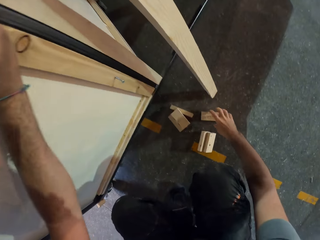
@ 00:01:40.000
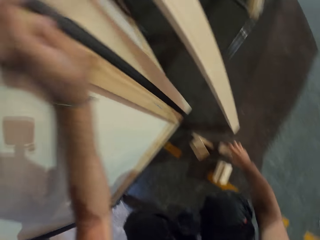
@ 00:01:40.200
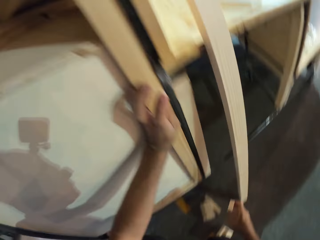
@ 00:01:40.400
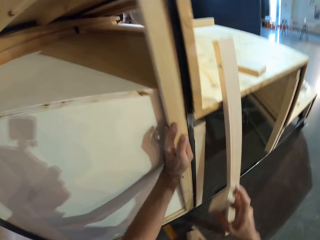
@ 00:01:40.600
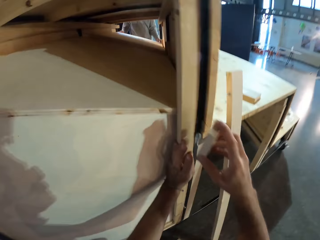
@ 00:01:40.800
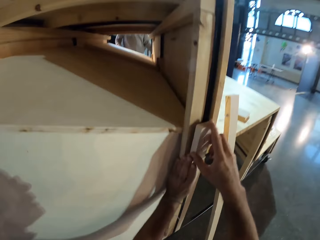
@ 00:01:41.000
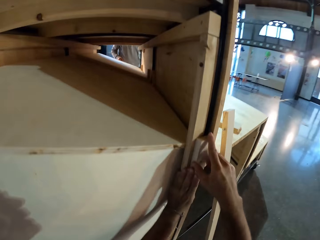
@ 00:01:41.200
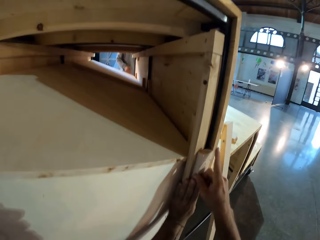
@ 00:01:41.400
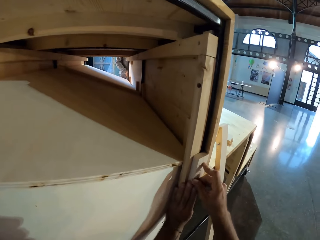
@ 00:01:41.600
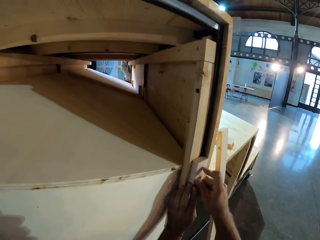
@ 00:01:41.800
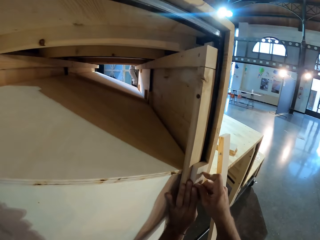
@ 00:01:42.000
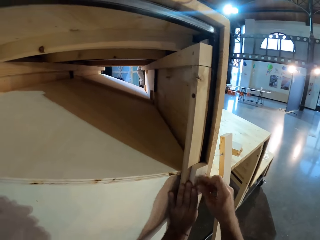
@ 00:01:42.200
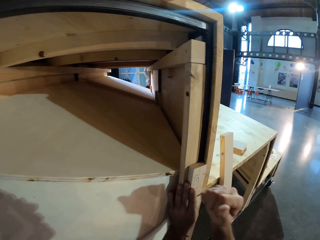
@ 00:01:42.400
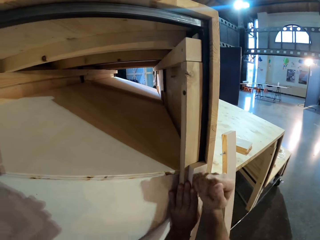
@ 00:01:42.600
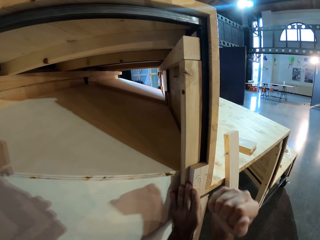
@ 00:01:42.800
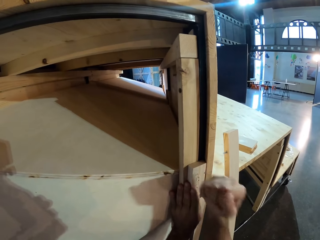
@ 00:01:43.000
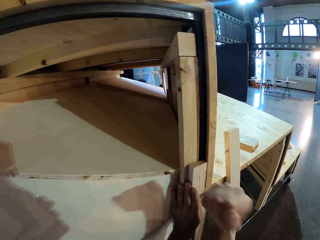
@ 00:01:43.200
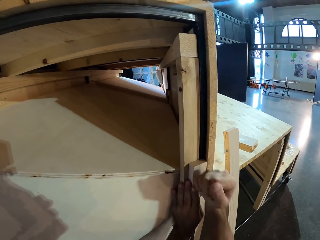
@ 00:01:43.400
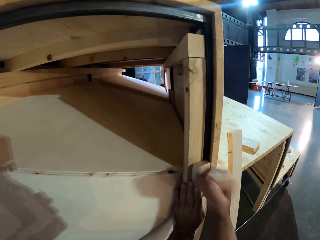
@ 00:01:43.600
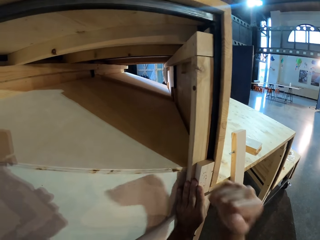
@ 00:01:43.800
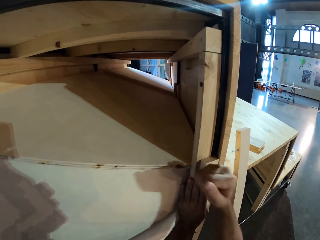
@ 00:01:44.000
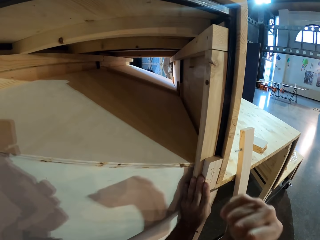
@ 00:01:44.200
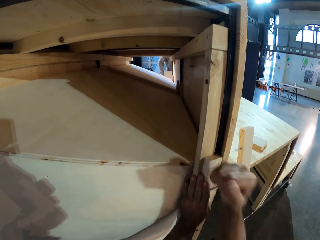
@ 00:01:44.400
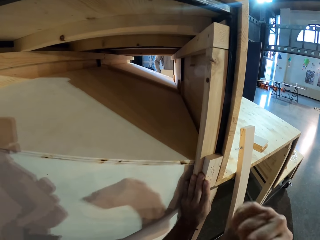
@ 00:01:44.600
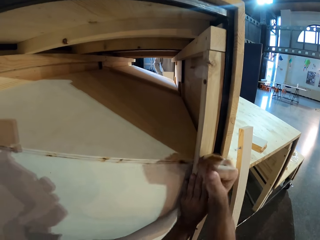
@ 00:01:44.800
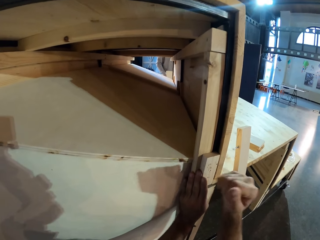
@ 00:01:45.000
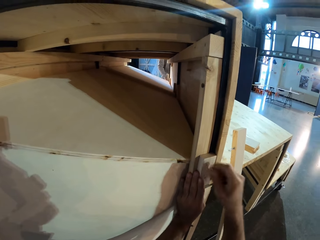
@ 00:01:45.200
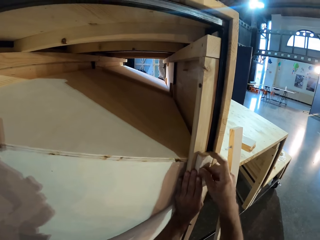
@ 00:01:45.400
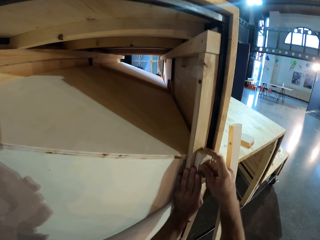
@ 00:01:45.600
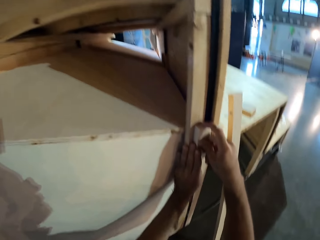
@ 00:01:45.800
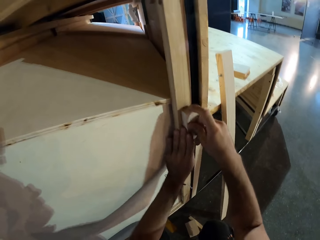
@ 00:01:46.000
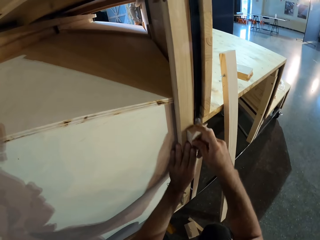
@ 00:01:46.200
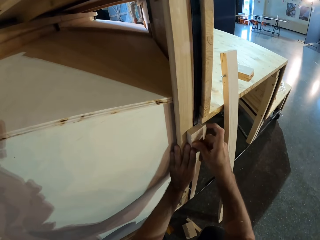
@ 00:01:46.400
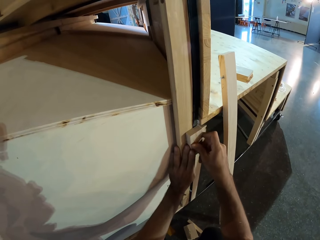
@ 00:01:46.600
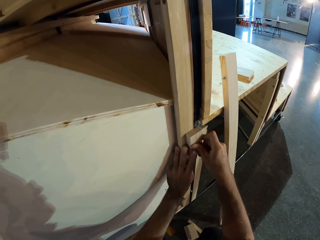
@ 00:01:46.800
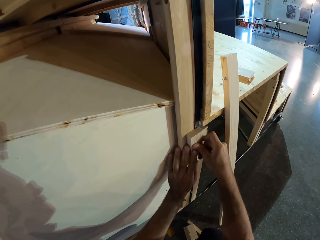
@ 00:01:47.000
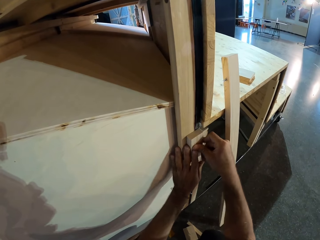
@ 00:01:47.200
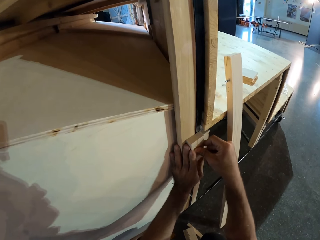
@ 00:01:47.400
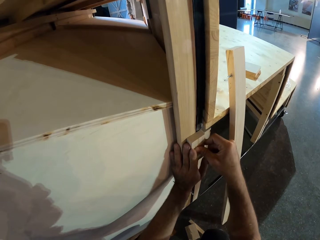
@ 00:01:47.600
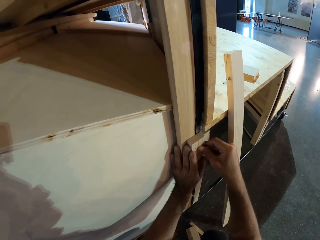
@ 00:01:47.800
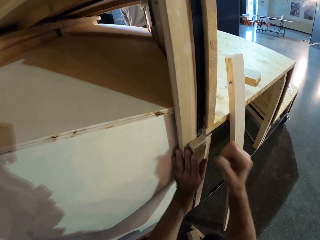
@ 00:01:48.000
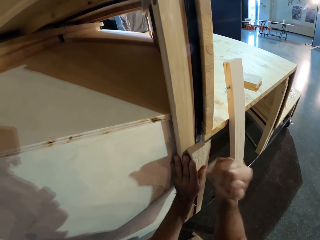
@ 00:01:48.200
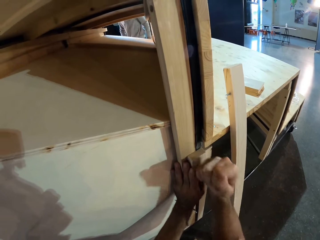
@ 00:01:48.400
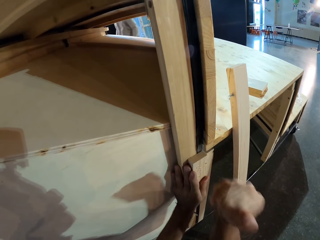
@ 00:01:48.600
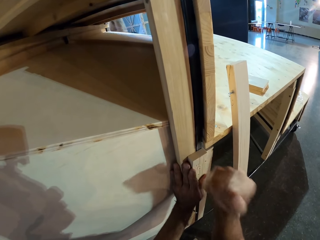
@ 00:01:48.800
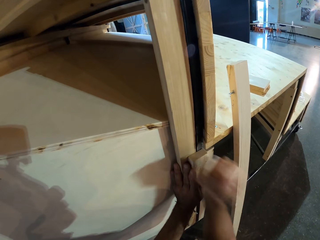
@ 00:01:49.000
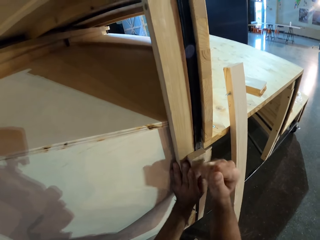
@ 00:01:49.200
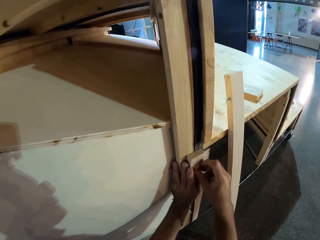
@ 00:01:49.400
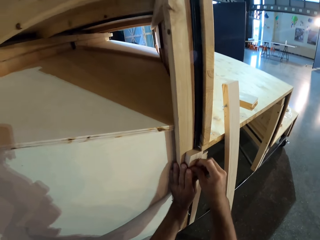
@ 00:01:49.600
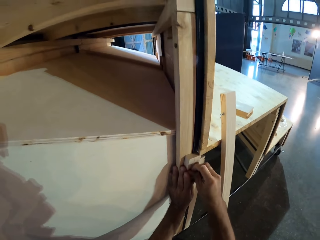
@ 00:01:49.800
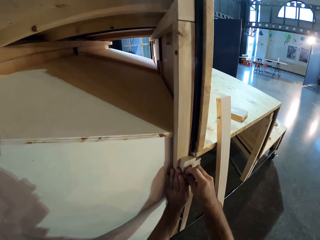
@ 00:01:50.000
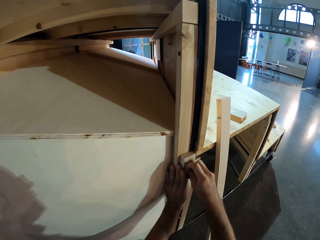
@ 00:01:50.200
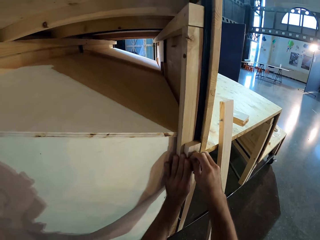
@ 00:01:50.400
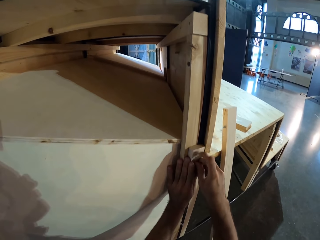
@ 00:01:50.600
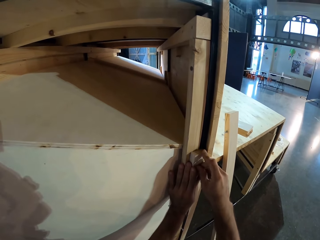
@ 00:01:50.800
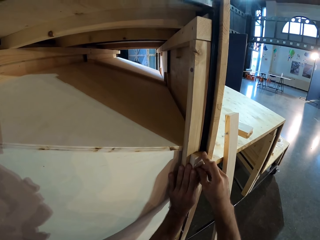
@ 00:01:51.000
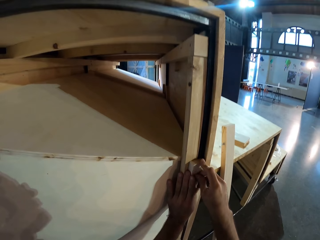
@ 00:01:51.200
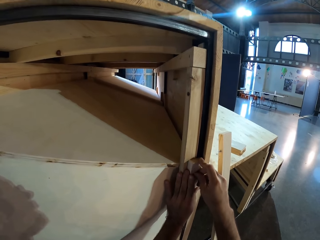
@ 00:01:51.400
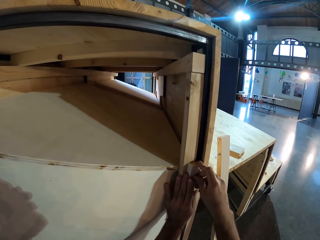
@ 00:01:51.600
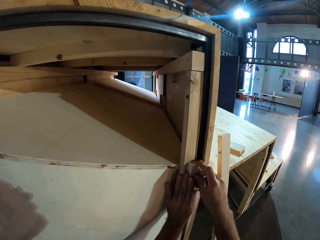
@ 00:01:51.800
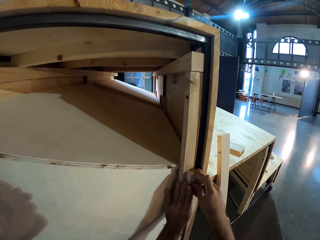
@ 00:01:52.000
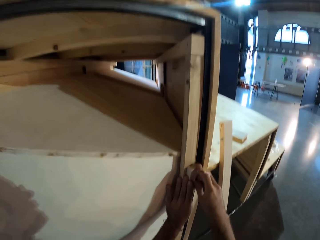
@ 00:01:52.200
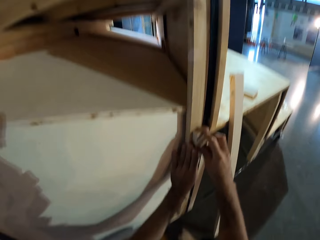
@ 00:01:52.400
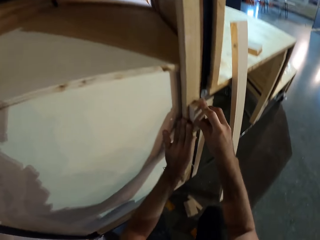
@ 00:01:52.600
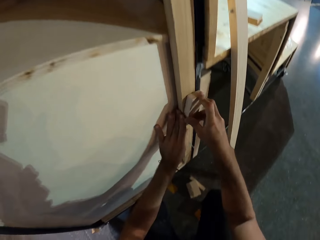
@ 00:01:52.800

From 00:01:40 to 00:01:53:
The camera wearer takes a wood from the floor with his right hand. He places the wood on the wood on the side of the table ladder with his right hand. He holds the wood on the other wood on the stand. He hits the wood with his right hand. He slides the wood down along the wood piece on the stand with his right hand. He adjusts the wood with both hands. The man takes a wood from a table with his left hand. The camera wearer hits the wood with his right hand. He adjusts the wood on the wood on the stand with both hands.

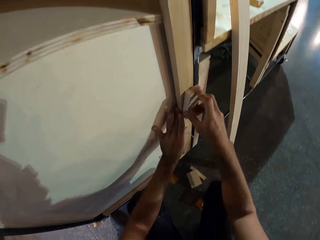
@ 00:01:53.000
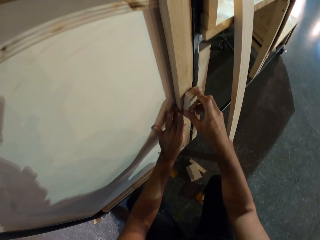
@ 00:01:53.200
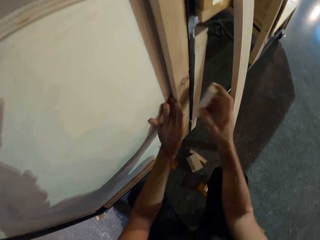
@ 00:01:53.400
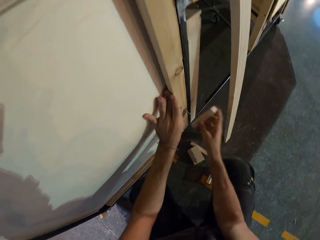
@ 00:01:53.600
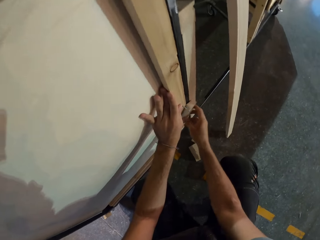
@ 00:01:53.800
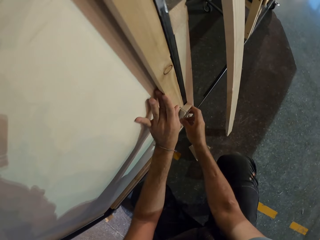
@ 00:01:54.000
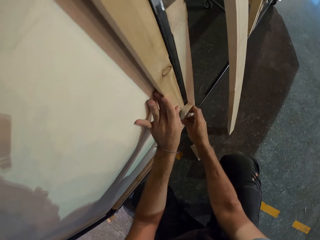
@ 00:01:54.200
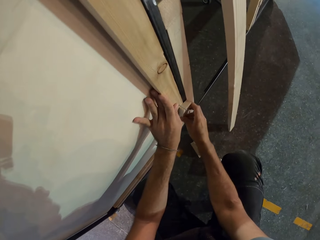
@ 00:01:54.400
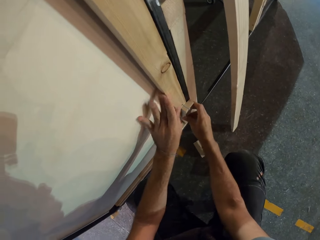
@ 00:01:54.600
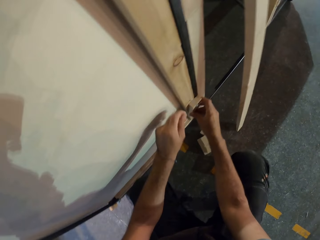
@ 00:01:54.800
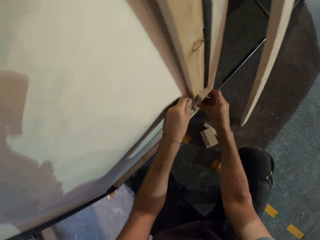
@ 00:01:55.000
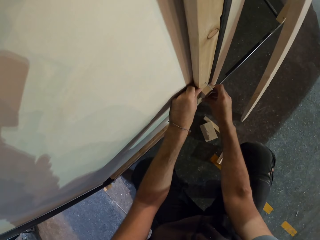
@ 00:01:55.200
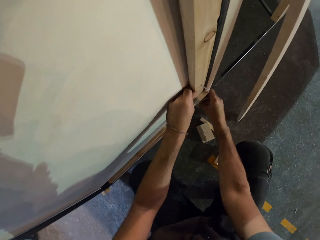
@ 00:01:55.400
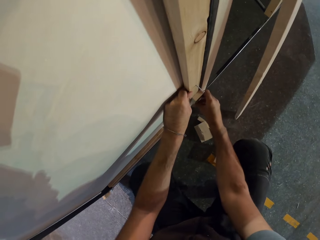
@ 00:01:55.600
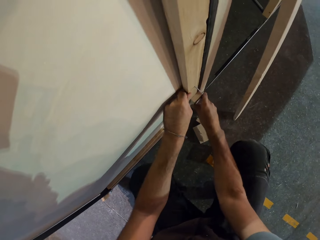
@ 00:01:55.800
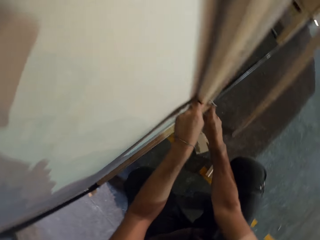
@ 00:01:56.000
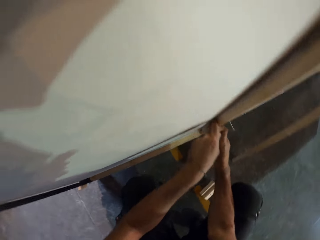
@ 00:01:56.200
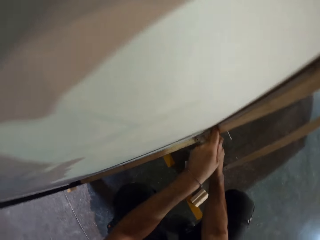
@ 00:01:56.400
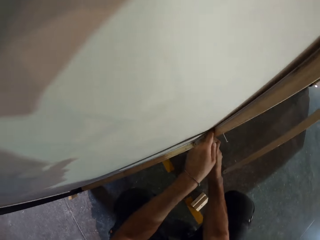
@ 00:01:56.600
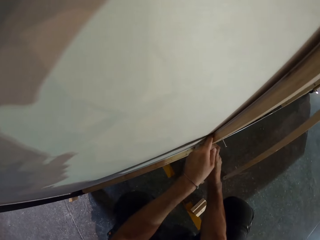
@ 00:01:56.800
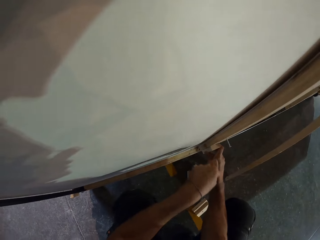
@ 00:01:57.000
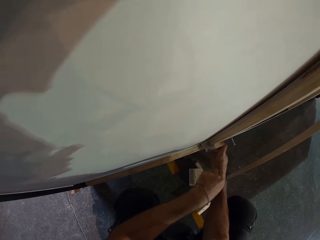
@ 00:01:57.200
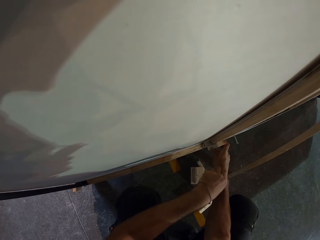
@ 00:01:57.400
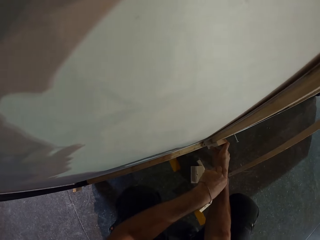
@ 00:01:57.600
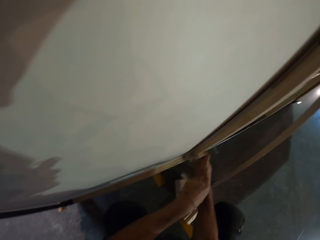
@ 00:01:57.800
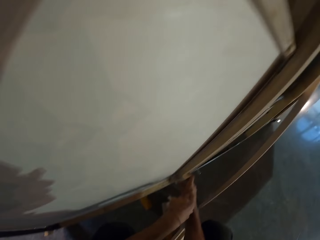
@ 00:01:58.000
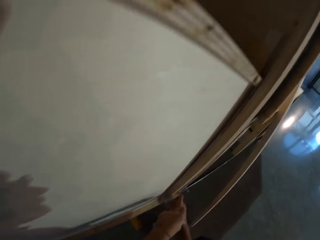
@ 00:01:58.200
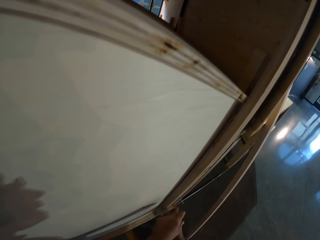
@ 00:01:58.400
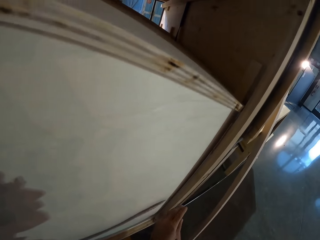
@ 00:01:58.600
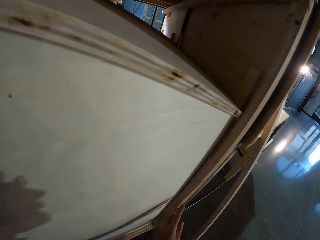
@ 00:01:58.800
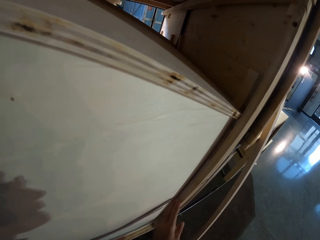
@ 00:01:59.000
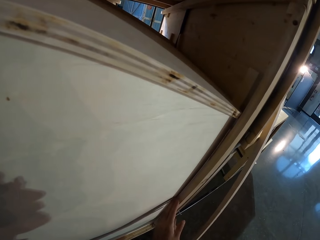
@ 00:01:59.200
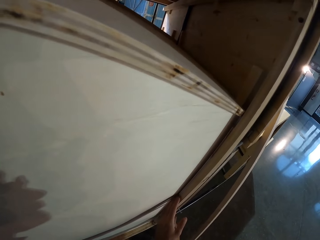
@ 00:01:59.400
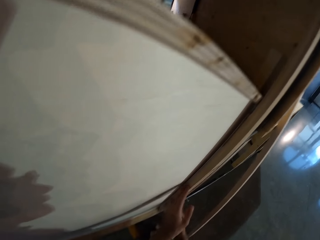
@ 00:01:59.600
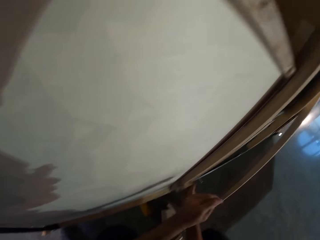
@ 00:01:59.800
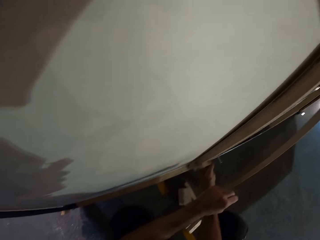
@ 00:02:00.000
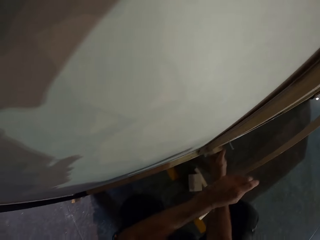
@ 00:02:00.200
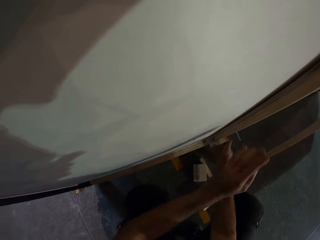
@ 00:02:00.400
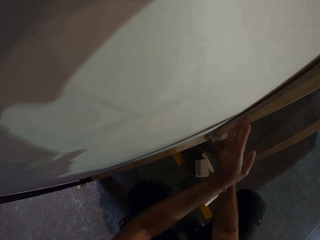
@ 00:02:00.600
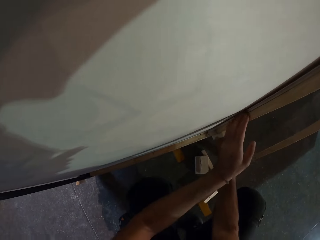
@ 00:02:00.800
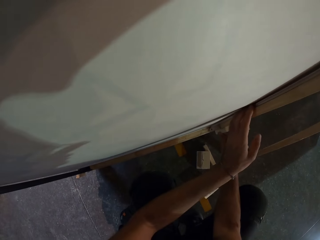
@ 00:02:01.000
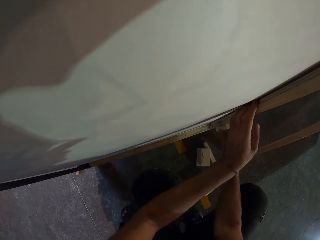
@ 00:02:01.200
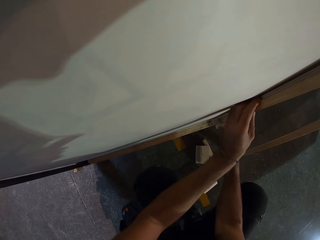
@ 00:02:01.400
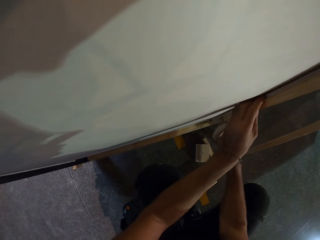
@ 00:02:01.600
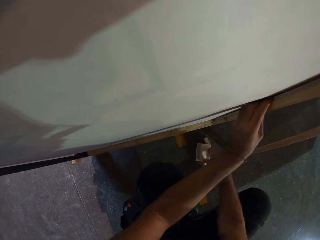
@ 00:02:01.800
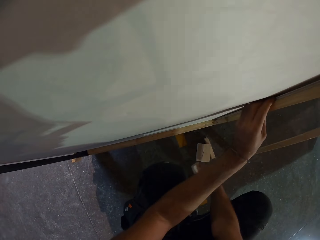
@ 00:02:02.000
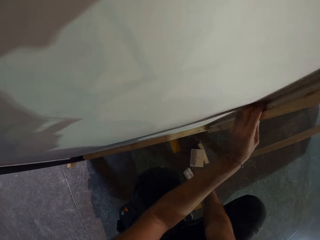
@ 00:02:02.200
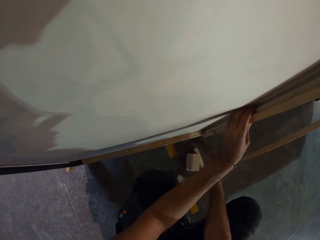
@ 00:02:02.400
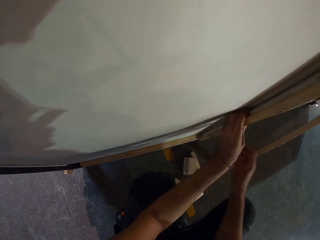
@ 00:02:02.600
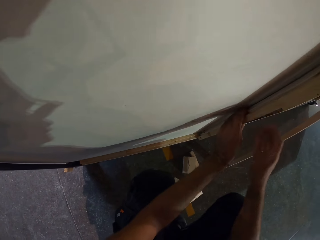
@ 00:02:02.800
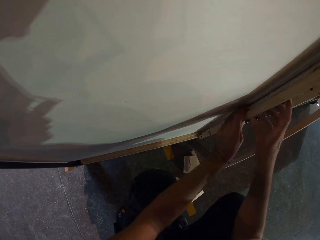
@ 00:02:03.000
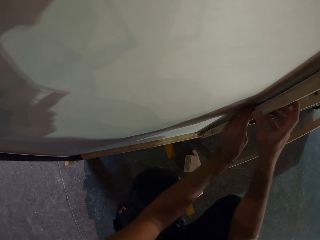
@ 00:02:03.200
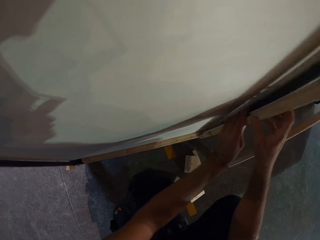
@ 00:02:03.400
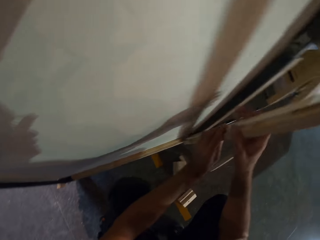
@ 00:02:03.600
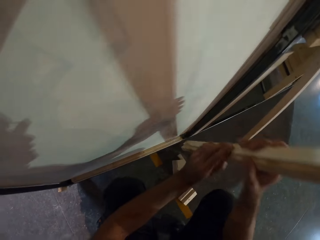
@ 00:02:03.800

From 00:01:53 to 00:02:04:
The camera wearer takes the wood from the wood on the side of the table ladder with his right hand. He shifts the wood to another point of the wood on the stand. He places the wood on the side of the table ladder with his right hand. He holds the wood piece on the wood on the stand. He adjusts the wood with his right hand. He scratches his right hand with his left hand. He touches the wood with his left hand. He holds the wood on the stand with his left hand. He drops the wood from the wood on the stand on the floor with his right hand. He takes the wood from the side of the table ladder with both hands.
